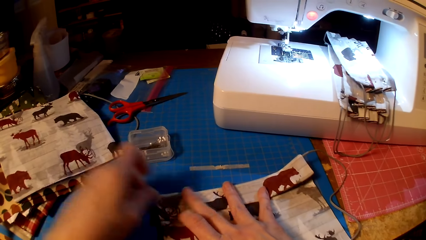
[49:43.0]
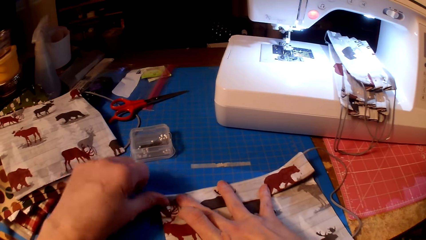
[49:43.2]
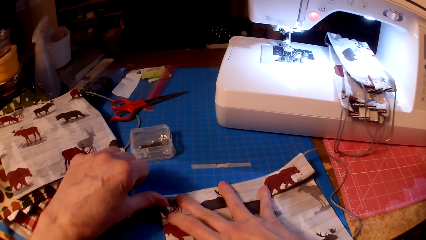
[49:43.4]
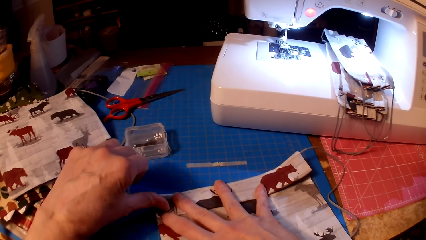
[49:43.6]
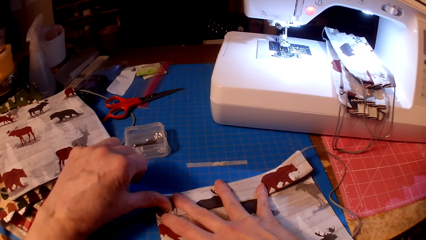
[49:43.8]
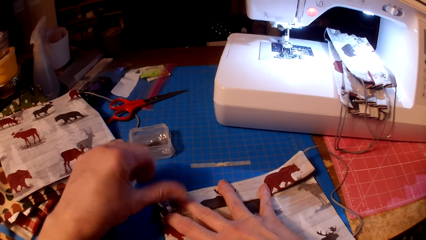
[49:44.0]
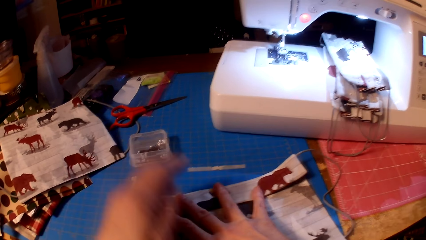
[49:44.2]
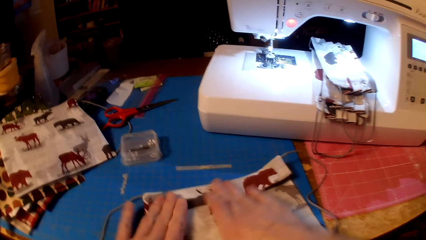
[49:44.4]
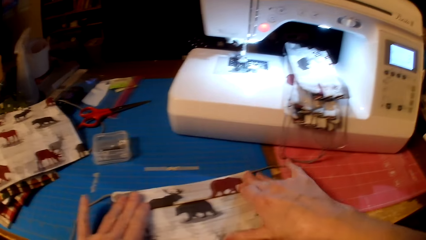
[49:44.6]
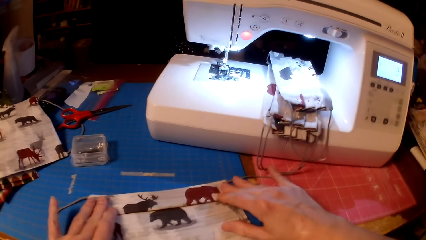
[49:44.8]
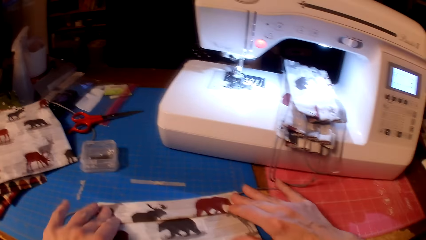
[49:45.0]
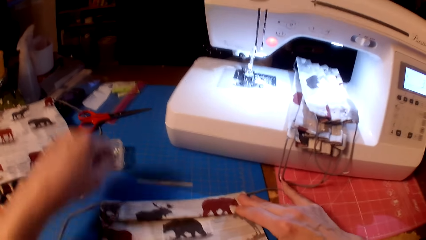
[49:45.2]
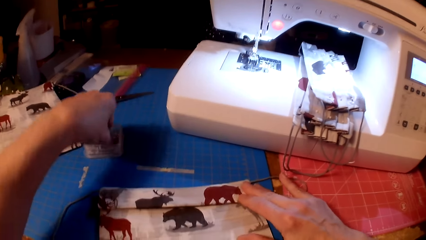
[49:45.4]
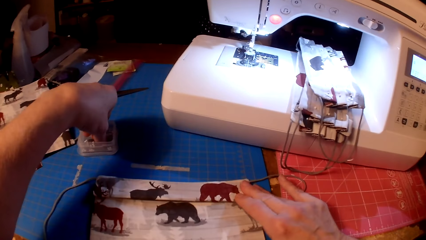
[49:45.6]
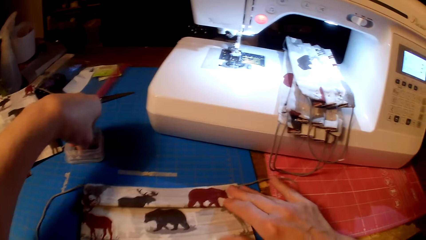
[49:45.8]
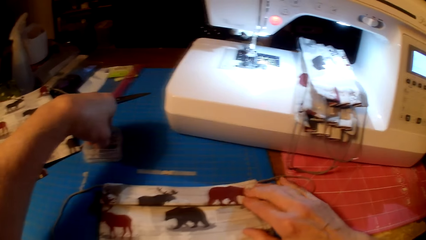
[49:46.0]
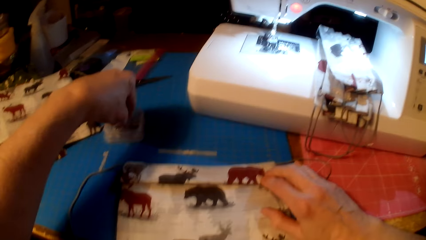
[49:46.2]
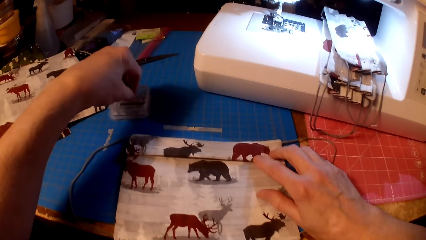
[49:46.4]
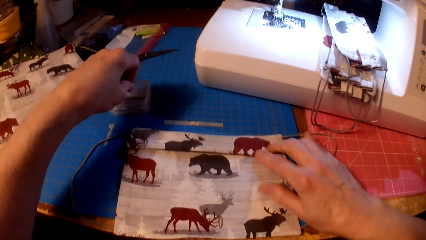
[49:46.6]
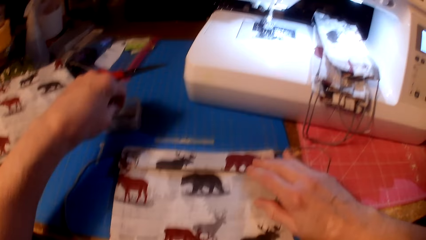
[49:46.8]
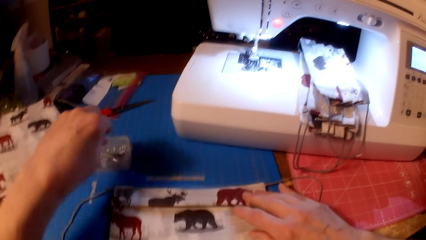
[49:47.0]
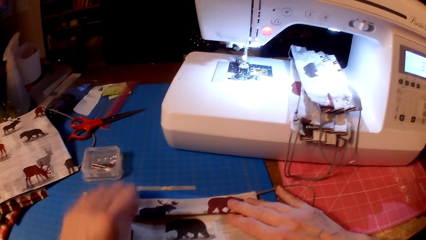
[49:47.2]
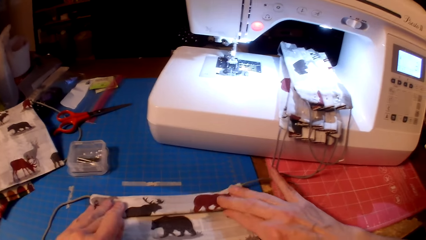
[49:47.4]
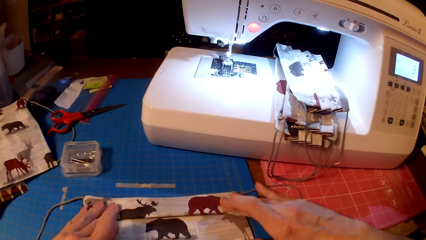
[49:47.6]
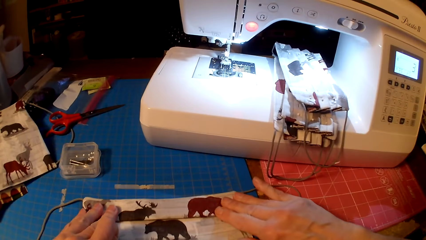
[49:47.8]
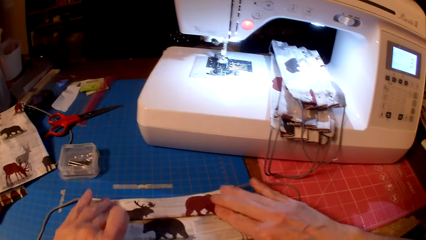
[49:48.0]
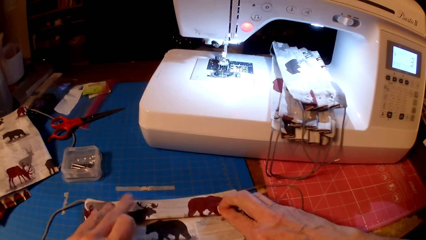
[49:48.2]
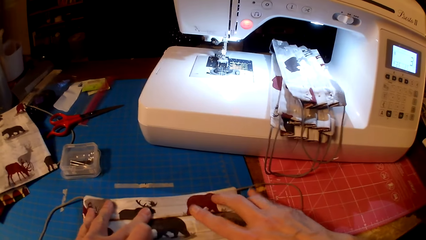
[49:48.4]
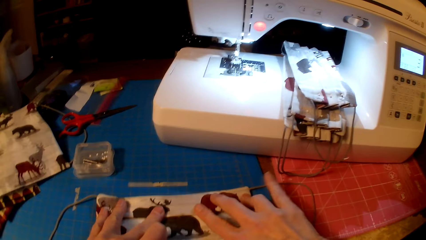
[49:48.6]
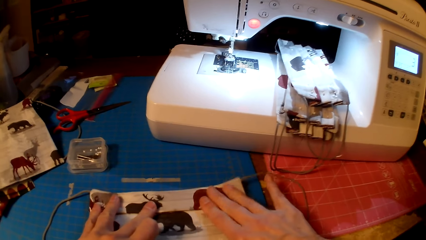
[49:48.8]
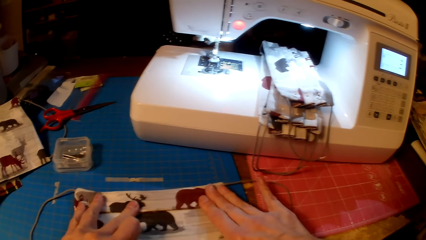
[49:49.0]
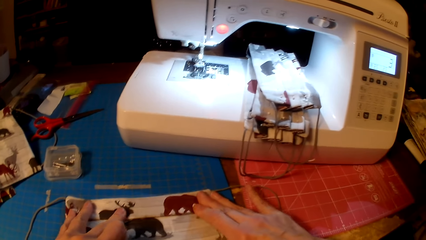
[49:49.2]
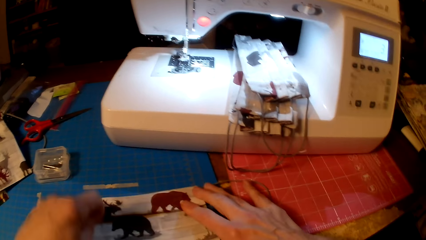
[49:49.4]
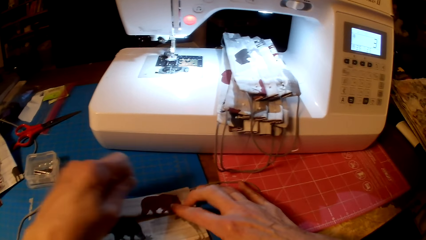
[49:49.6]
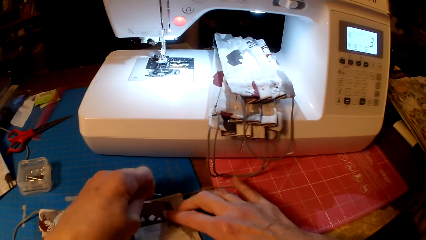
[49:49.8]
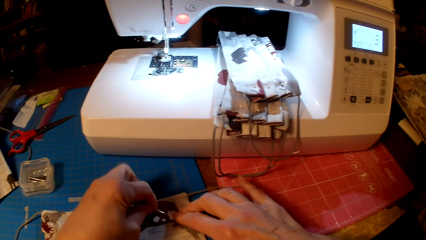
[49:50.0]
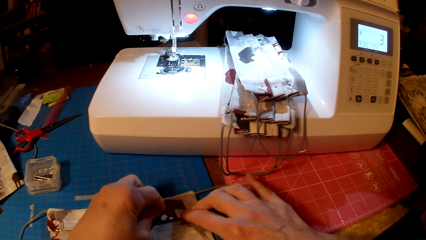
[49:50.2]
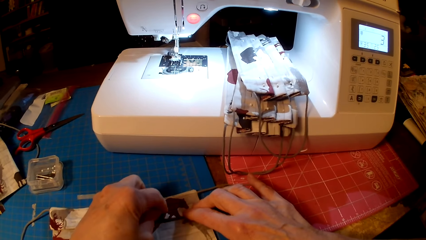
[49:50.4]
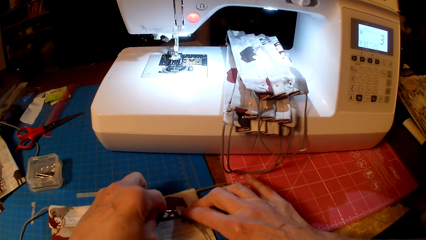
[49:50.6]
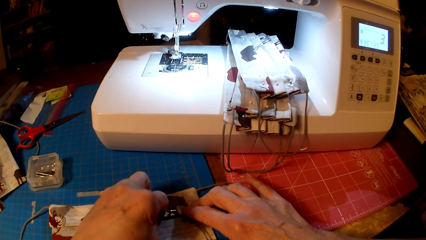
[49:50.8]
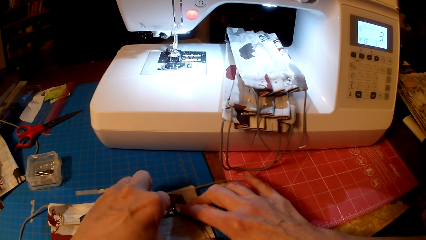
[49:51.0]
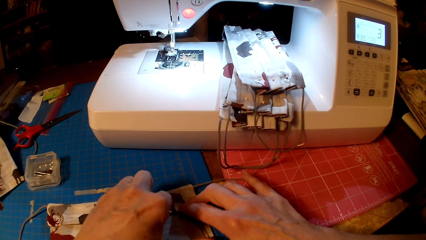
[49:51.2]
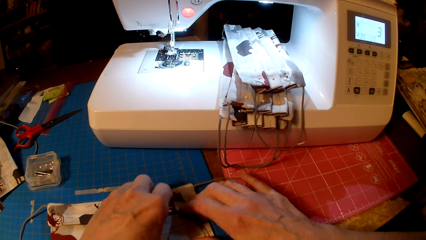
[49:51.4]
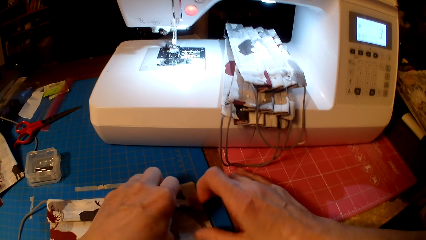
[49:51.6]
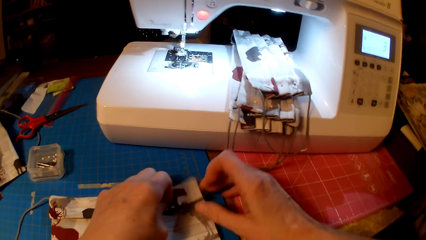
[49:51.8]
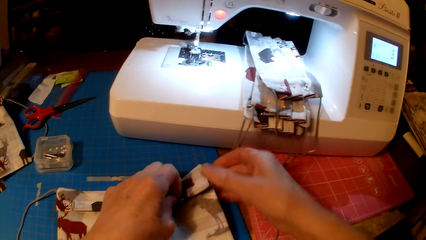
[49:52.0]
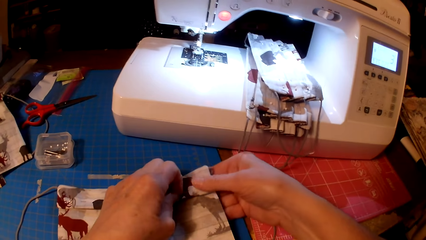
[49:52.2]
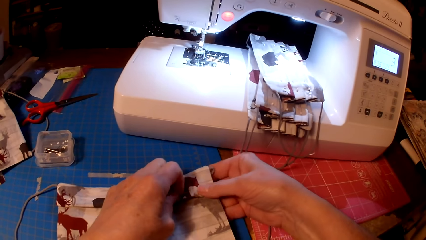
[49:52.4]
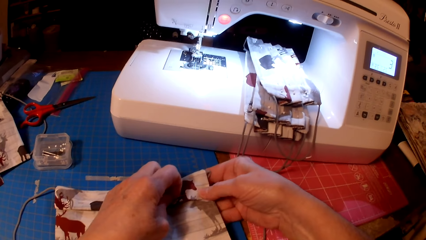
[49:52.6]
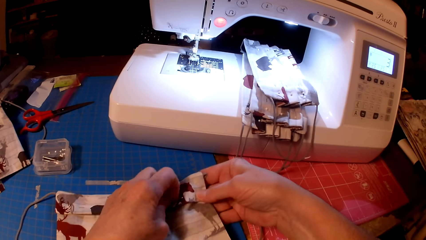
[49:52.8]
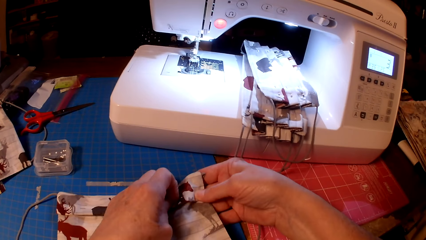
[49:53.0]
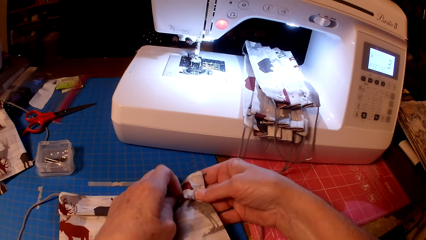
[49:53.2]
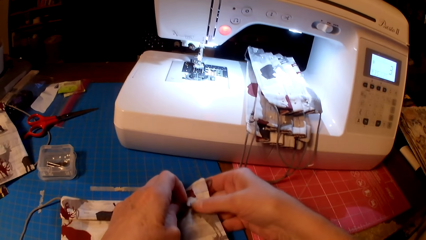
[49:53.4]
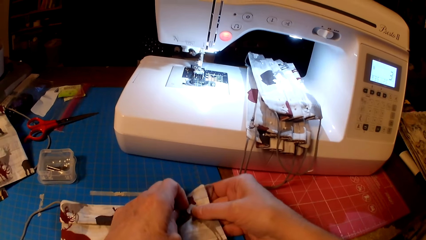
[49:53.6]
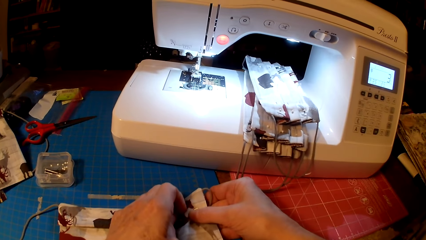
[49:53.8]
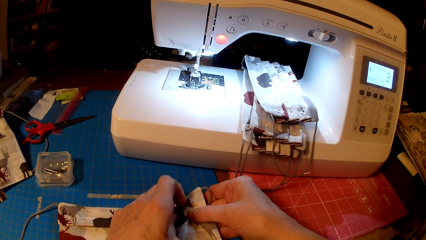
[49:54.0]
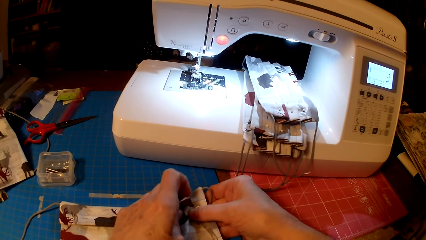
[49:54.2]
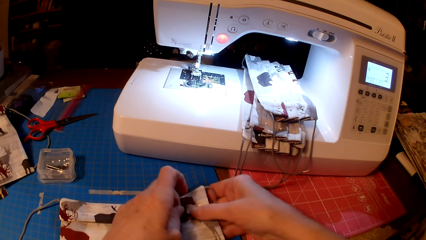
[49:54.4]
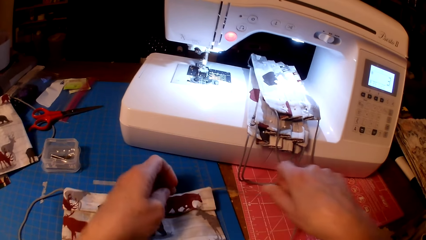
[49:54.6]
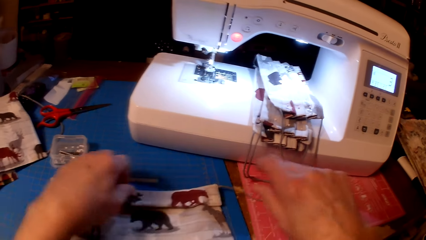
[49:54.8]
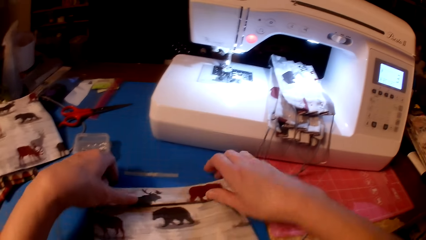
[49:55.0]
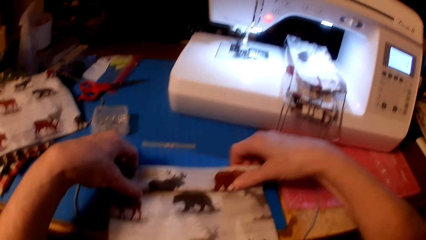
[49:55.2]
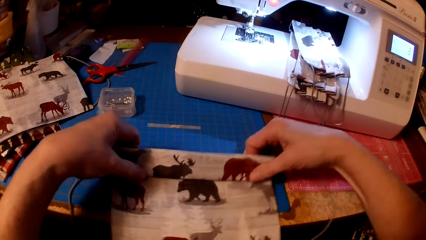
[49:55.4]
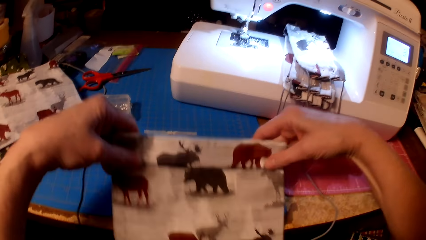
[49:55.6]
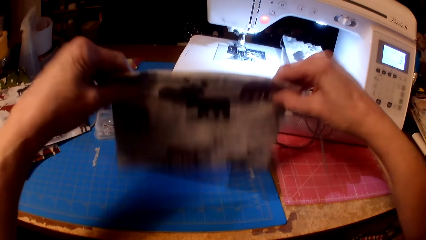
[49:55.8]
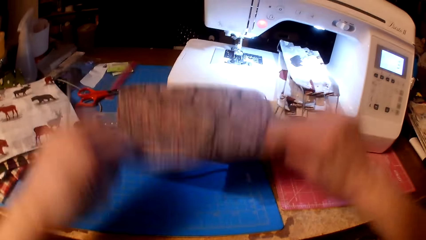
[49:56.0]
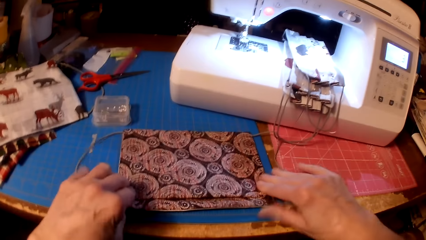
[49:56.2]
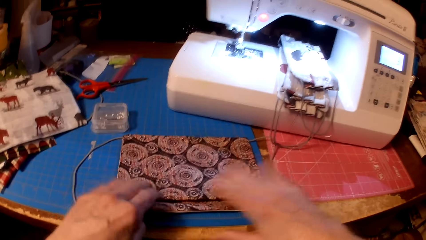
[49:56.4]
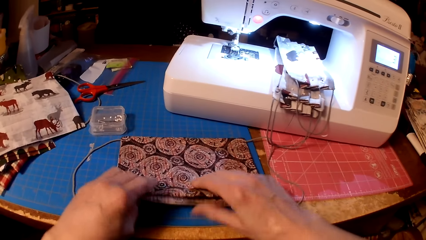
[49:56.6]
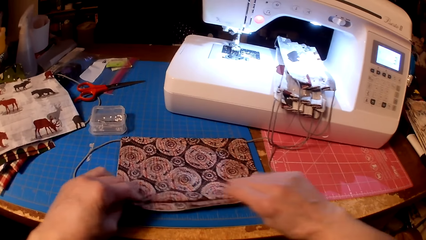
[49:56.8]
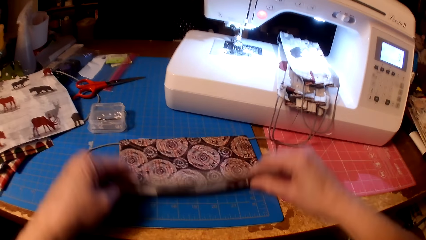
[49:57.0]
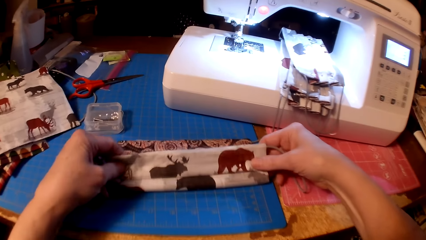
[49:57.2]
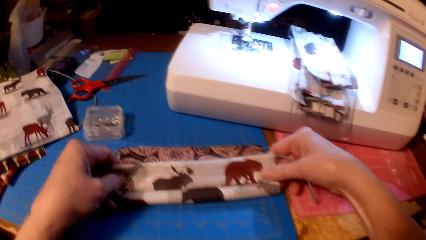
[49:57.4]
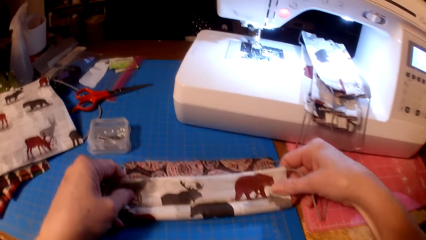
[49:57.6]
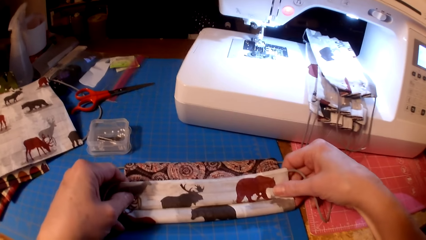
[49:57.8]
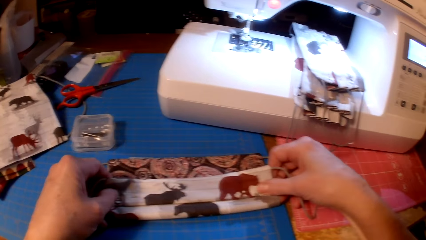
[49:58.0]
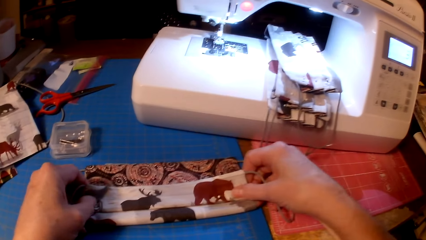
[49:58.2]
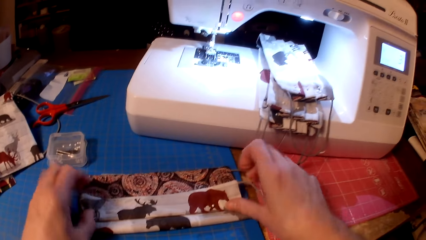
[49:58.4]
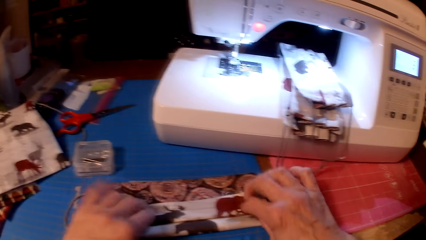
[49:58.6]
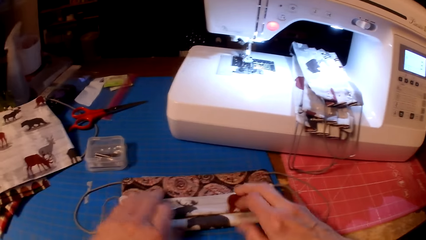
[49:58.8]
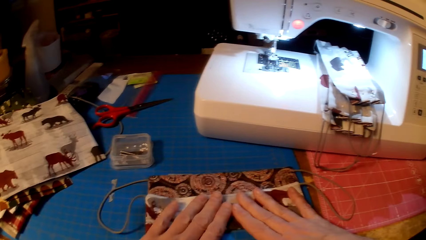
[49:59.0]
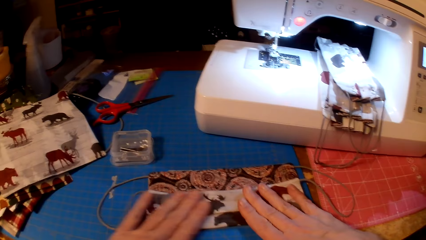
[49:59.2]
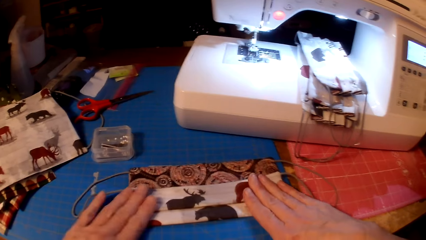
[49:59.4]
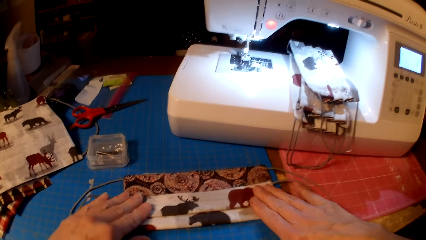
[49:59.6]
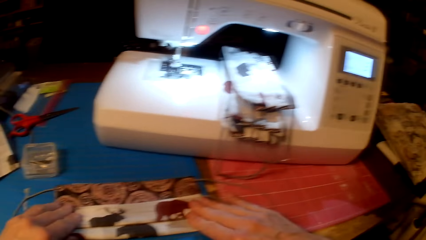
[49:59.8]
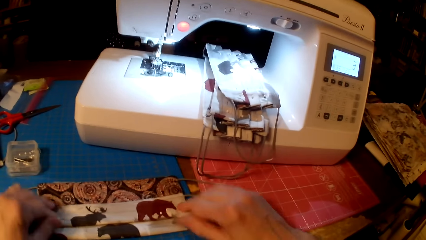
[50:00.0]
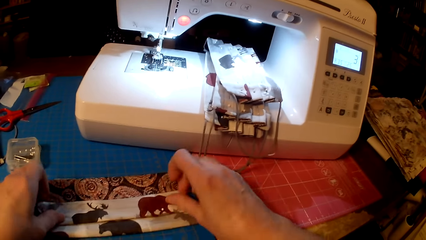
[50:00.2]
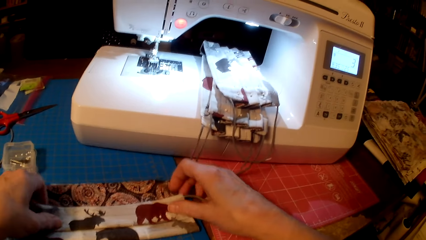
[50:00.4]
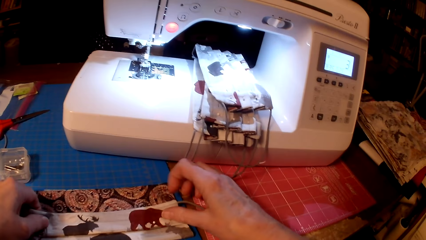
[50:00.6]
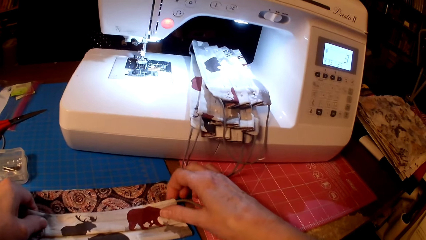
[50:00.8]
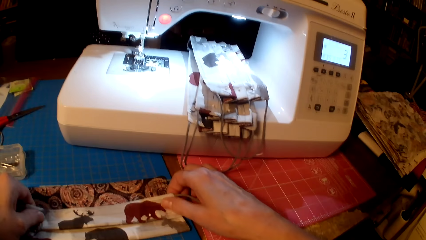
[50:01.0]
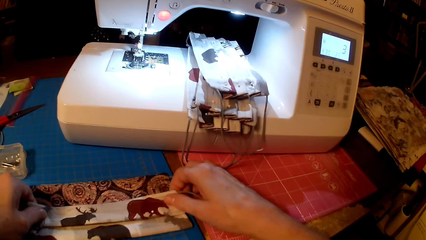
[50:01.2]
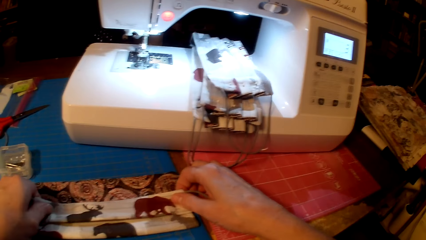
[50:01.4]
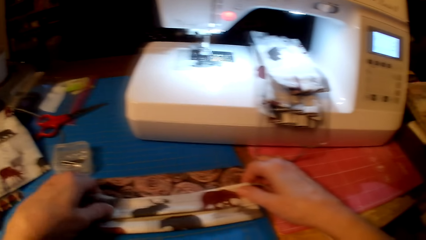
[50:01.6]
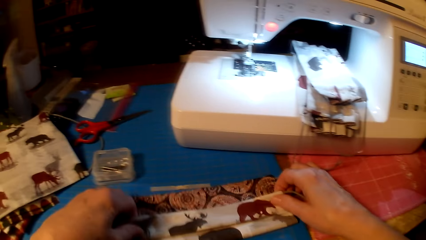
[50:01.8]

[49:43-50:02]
The camera wearer picks a pin and pins the fabric. They fold the piece of cloth.
